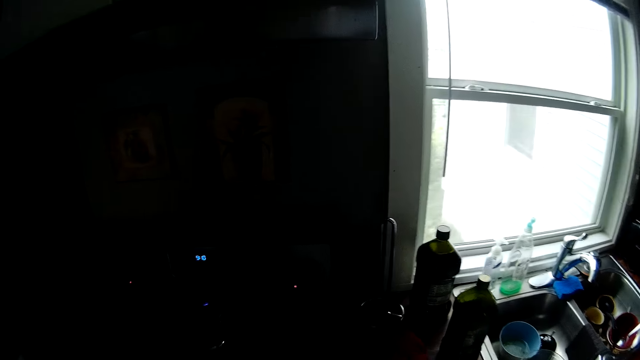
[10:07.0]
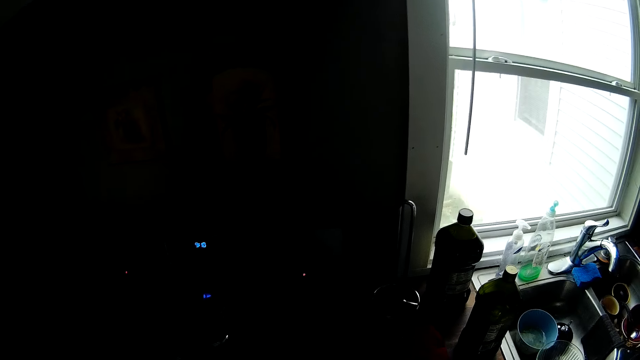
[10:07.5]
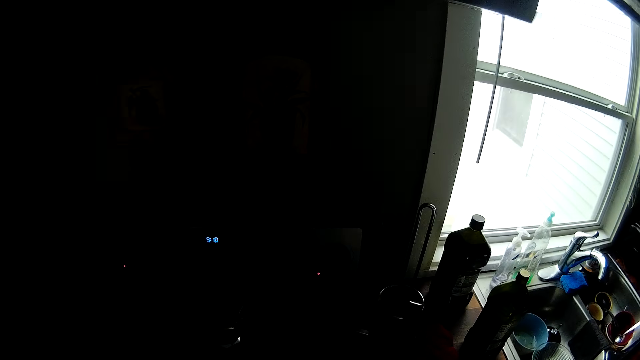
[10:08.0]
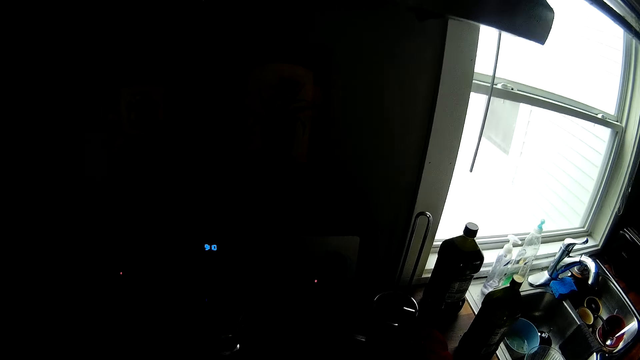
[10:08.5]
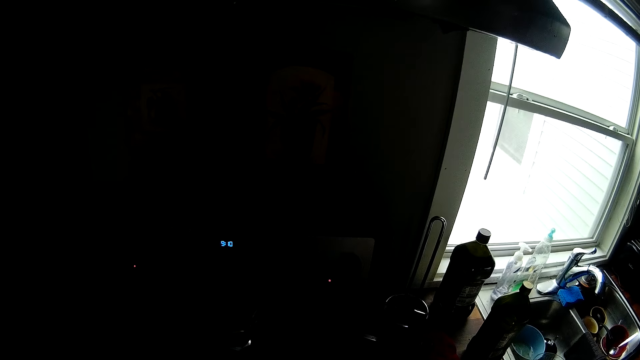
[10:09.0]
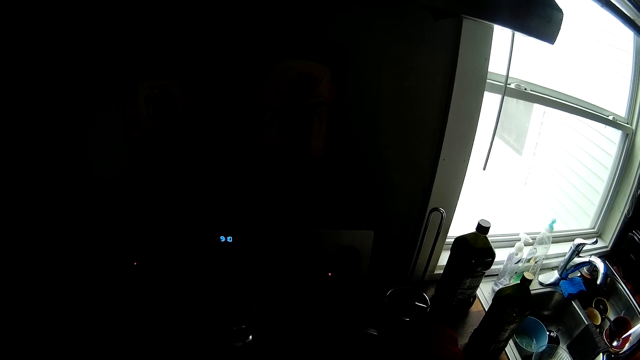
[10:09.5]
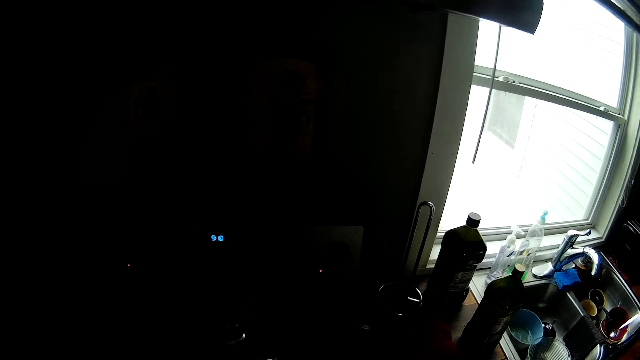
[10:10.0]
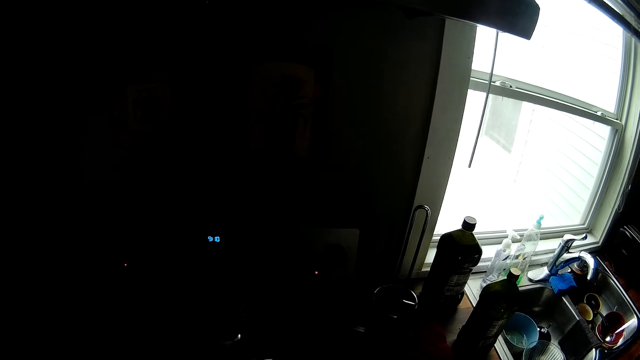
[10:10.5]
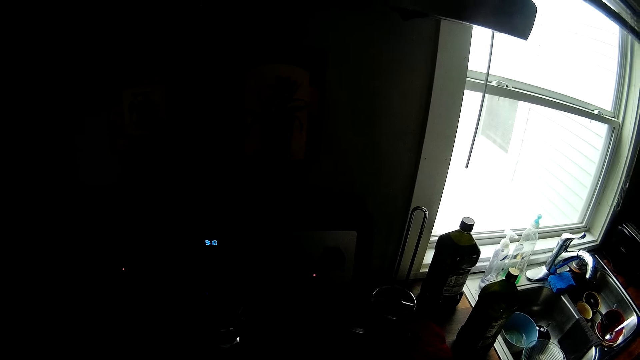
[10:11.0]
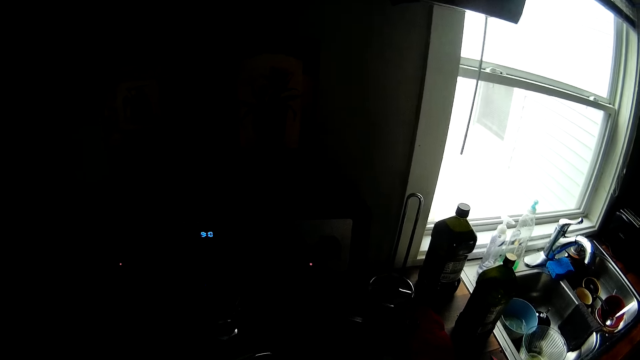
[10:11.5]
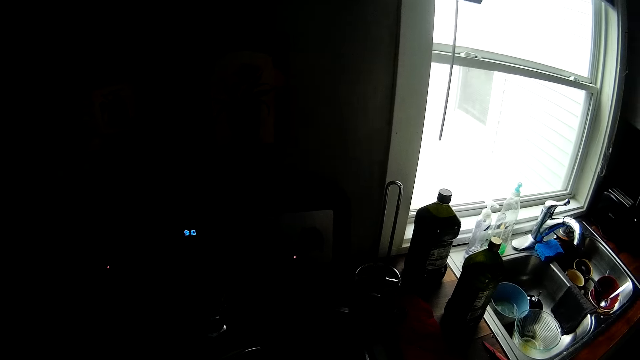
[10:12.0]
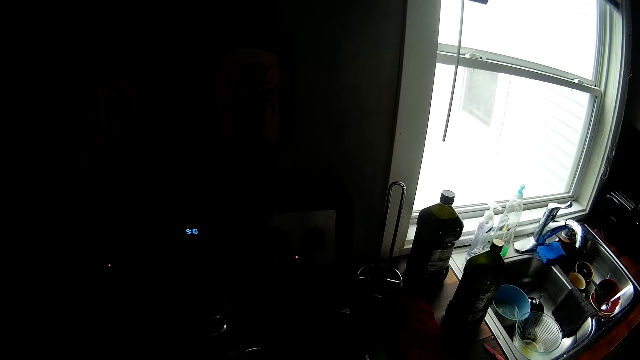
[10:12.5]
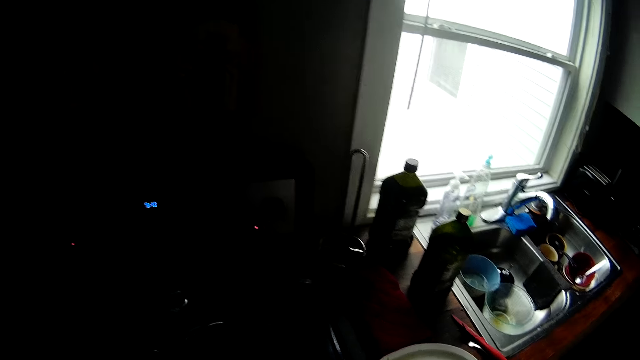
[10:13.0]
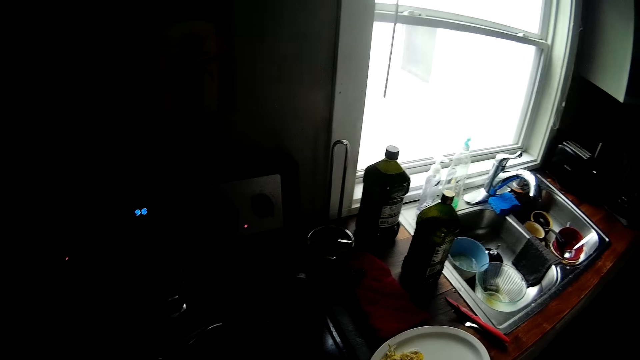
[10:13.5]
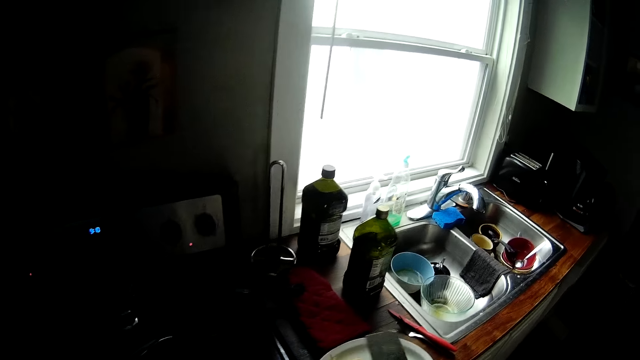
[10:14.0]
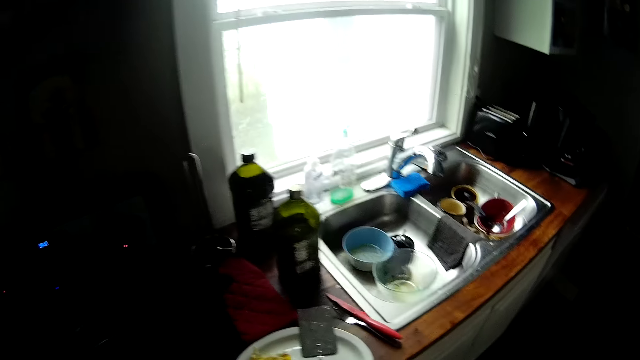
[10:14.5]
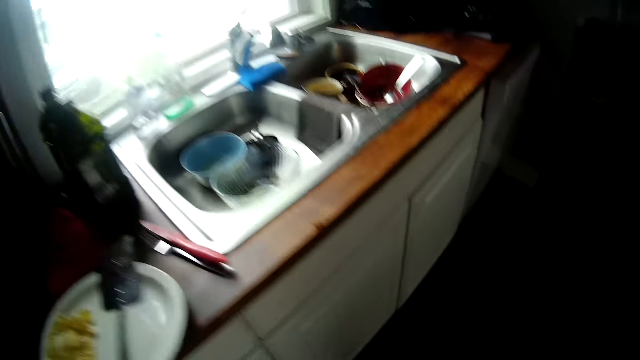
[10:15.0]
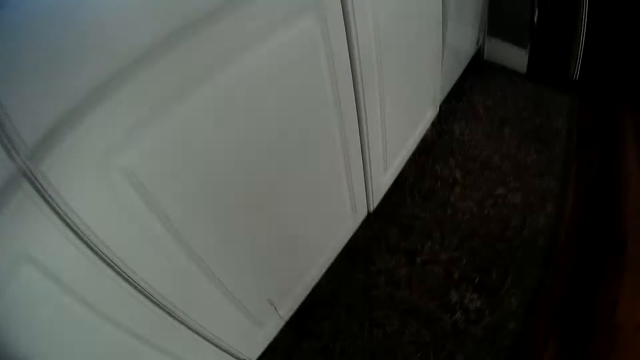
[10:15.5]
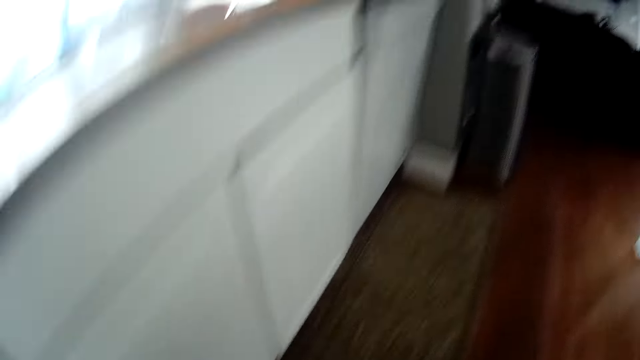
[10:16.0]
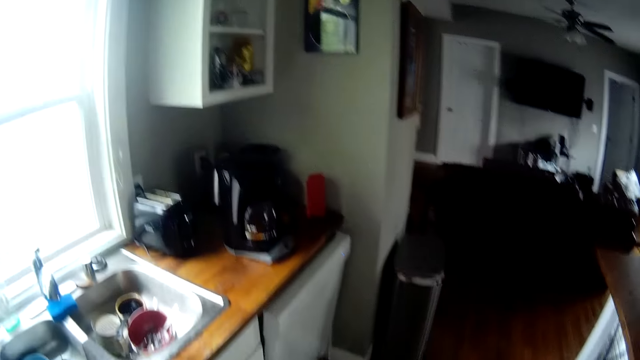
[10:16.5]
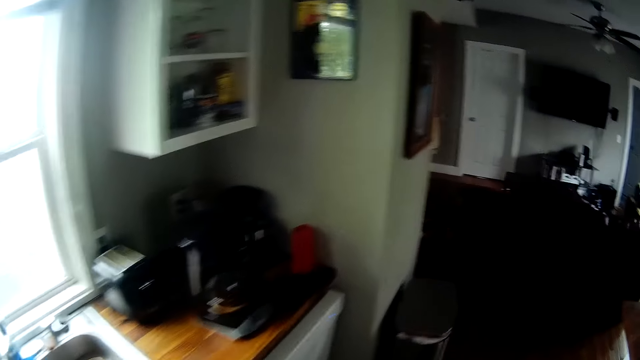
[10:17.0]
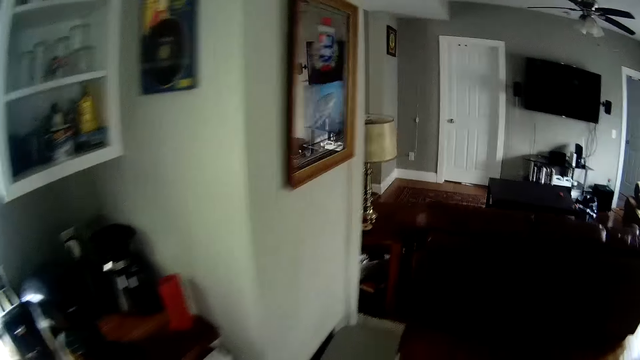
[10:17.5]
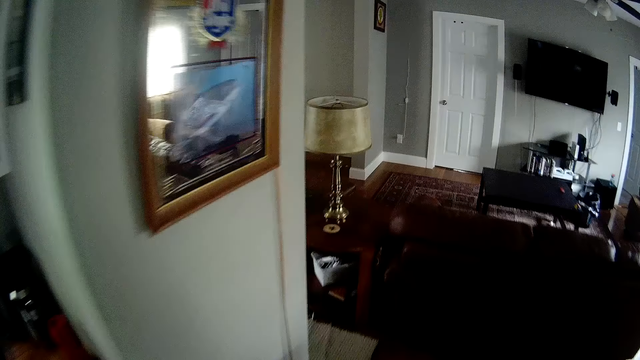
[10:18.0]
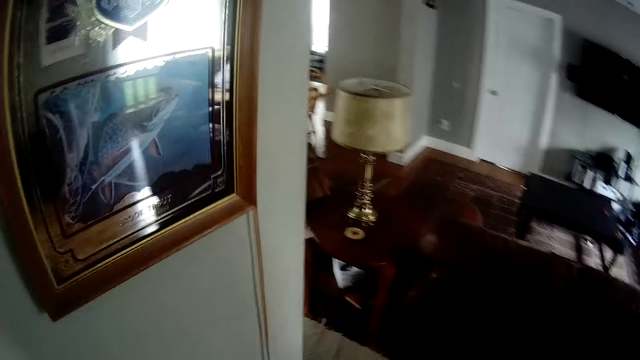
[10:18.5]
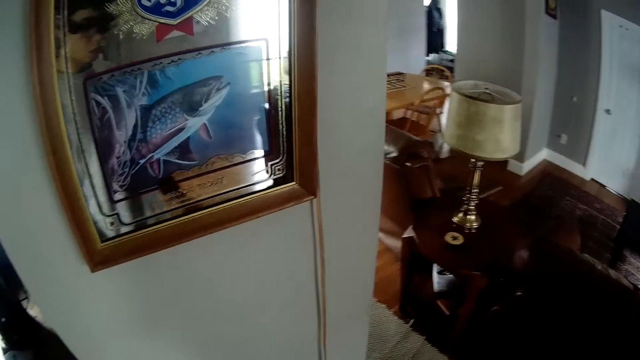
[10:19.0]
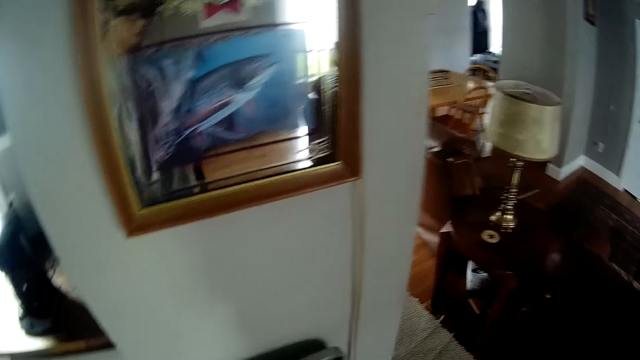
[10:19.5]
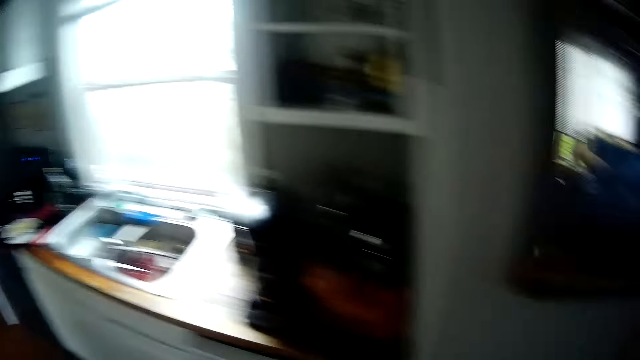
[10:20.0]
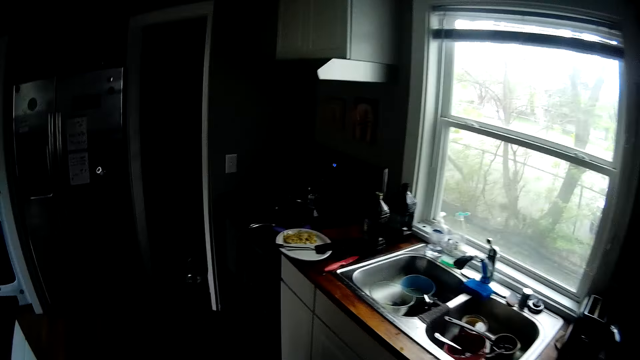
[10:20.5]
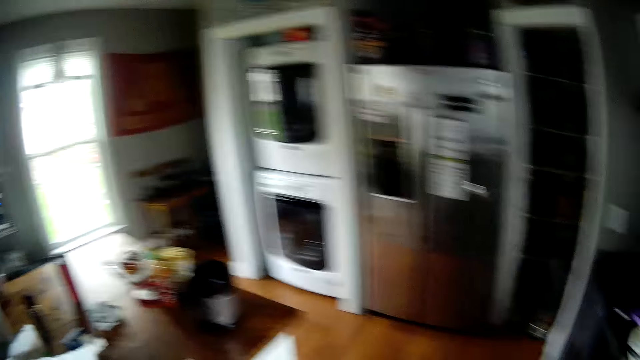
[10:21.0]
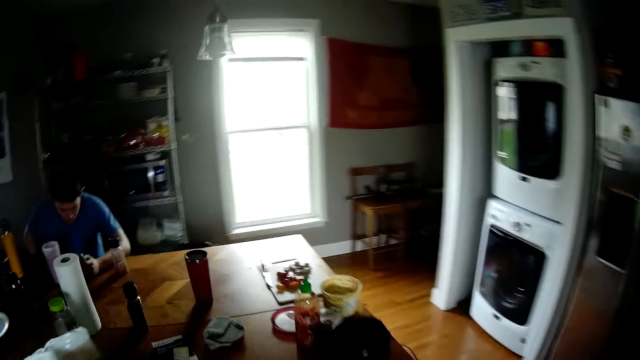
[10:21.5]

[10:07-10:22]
The camera wearer cooks in the cooker. He drops a spoon in his right hand on a plate on the countertop. He walks away from the cooker in the kitchen. He opens a trash can with his left hand.

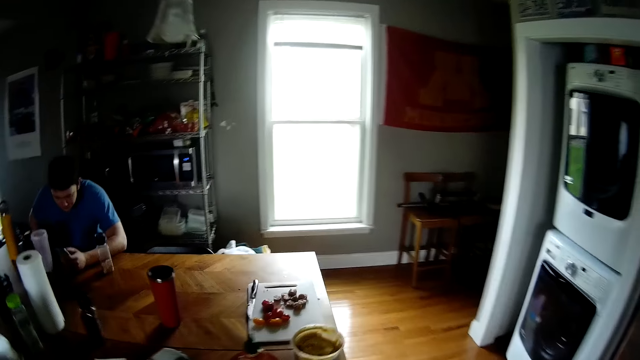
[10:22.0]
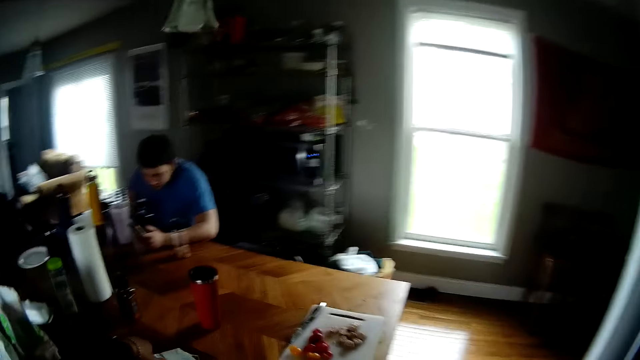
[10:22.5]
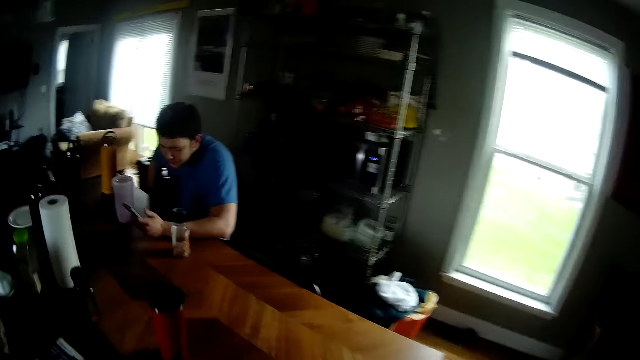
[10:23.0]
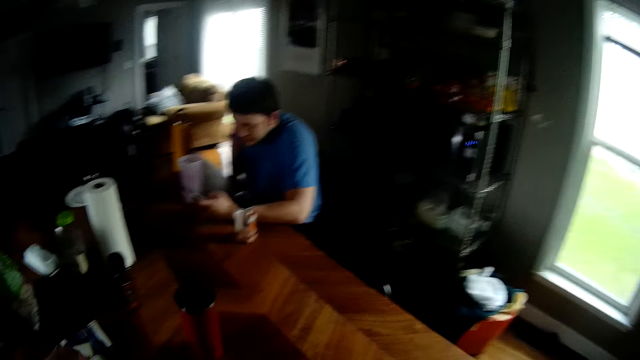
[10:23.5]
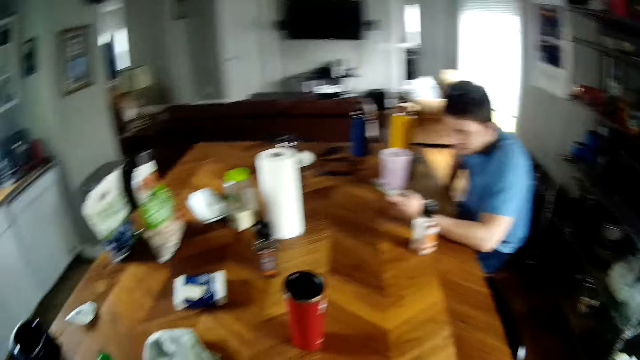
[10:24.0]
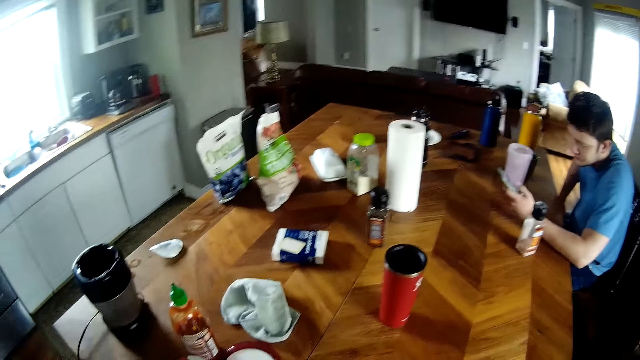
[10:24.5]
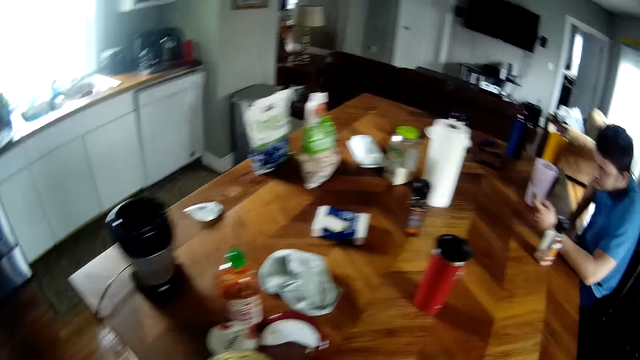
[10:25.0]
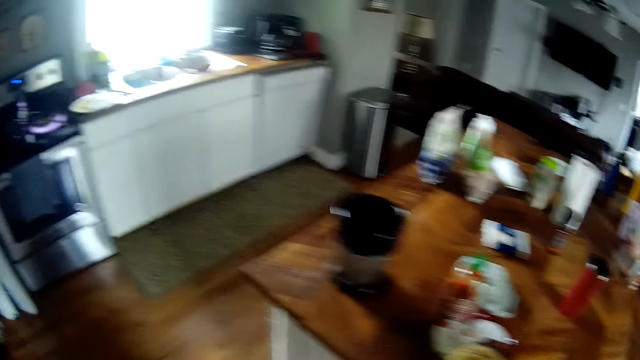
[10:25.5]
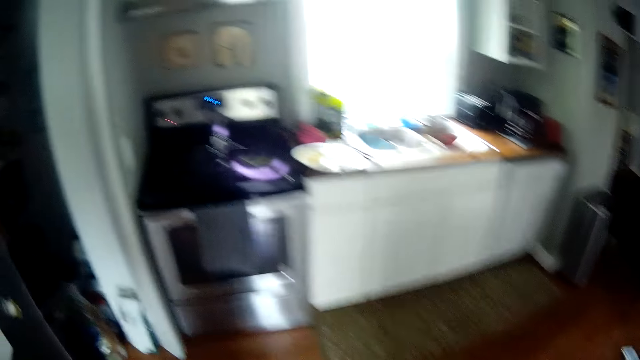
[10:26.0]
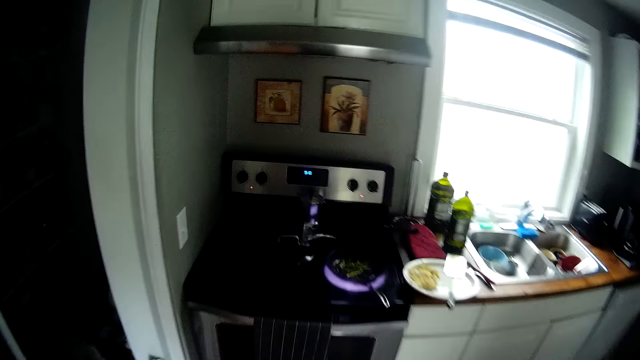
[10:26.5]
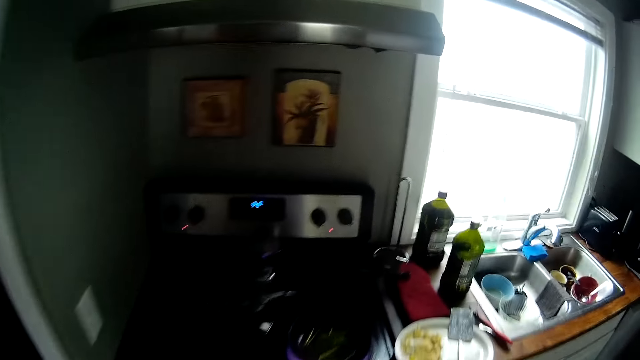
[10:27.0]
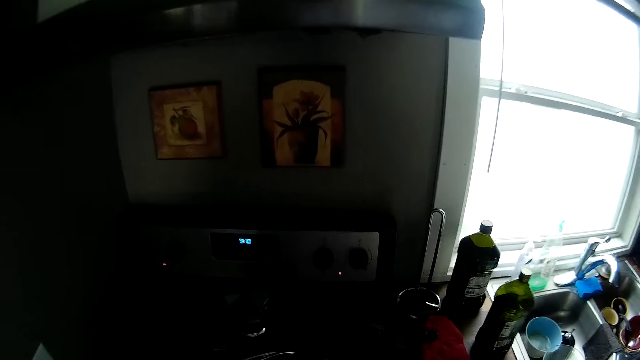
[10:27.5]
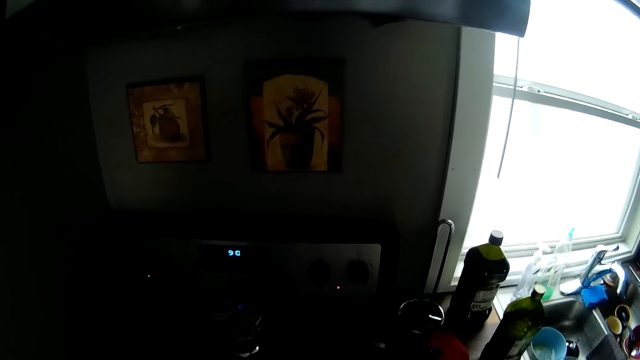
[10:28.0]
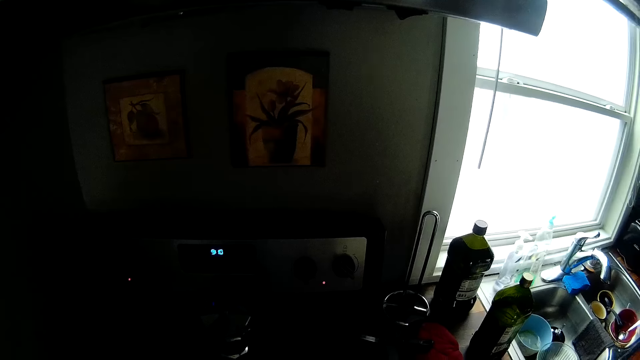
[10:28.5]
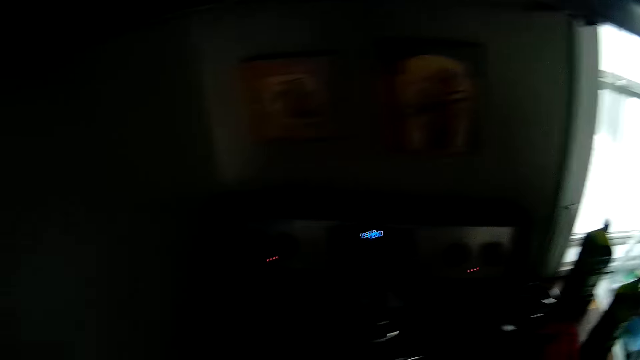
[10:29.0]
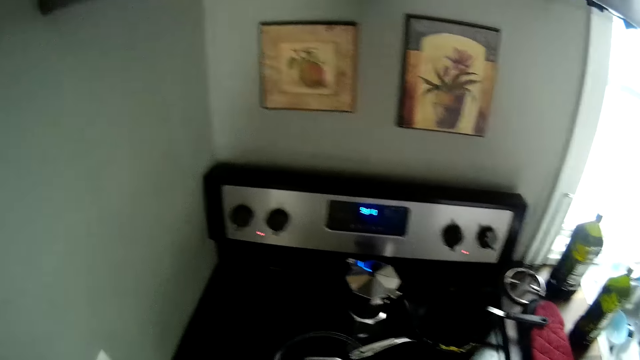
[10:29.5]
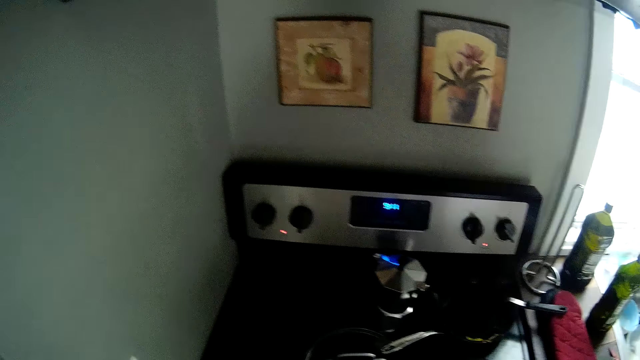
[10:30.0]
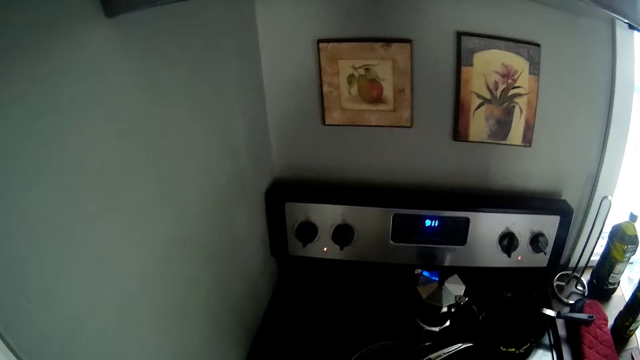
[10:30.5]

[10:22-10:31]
The camera wearer touches a cloth on the table with his left hand. He walks to the cooker. He cooks in the cooker.
